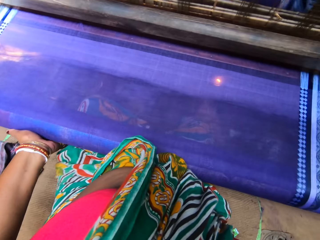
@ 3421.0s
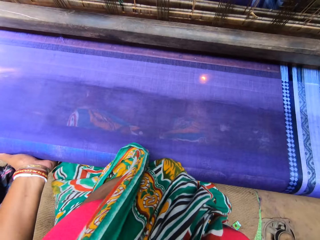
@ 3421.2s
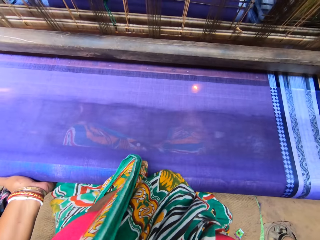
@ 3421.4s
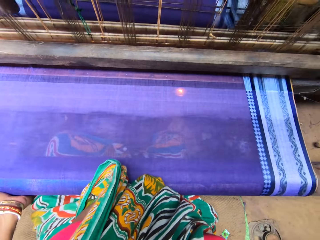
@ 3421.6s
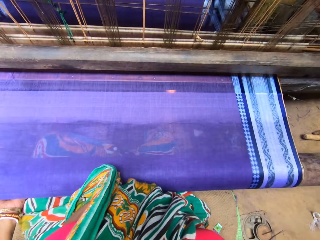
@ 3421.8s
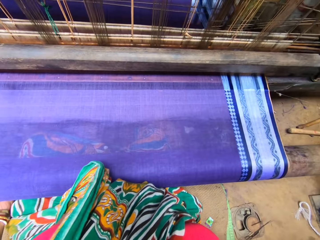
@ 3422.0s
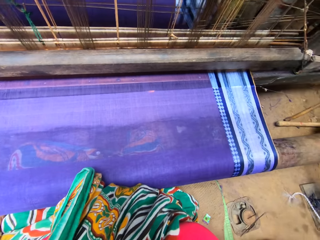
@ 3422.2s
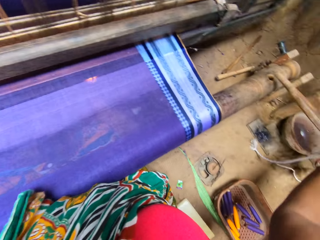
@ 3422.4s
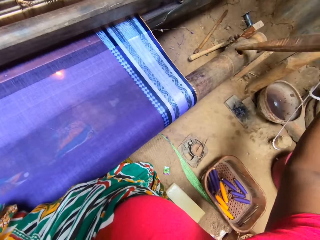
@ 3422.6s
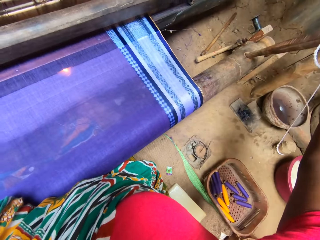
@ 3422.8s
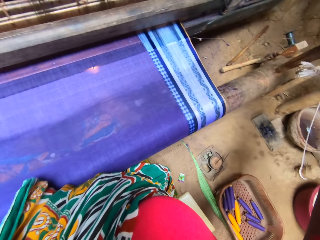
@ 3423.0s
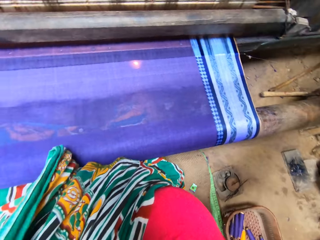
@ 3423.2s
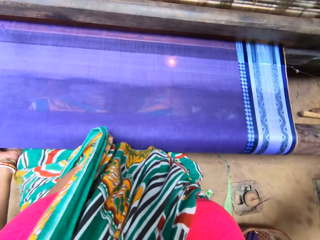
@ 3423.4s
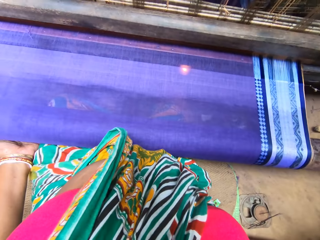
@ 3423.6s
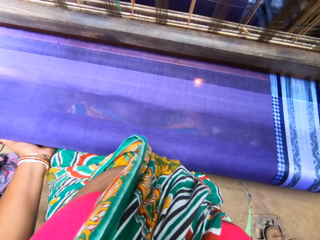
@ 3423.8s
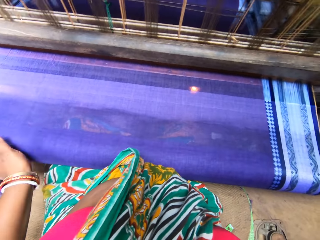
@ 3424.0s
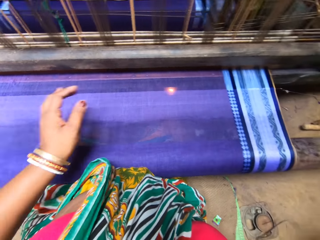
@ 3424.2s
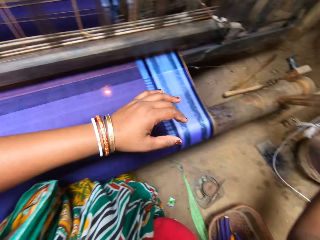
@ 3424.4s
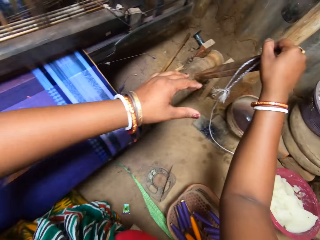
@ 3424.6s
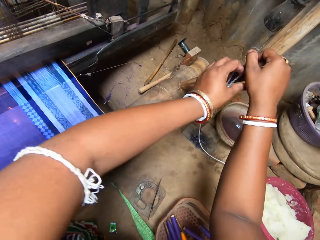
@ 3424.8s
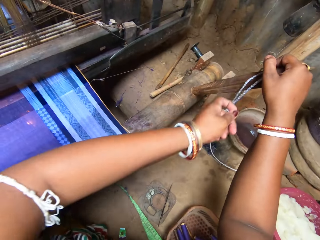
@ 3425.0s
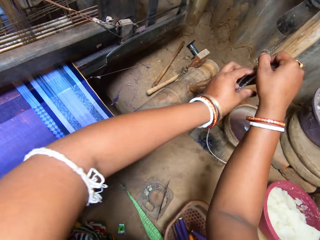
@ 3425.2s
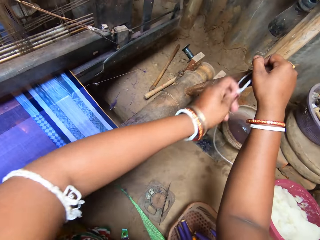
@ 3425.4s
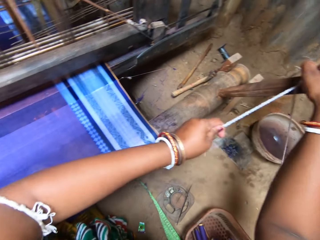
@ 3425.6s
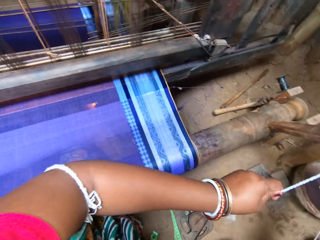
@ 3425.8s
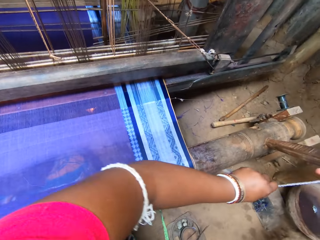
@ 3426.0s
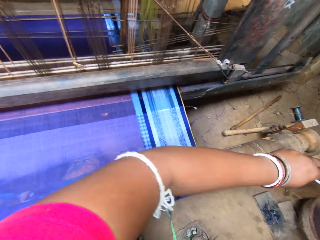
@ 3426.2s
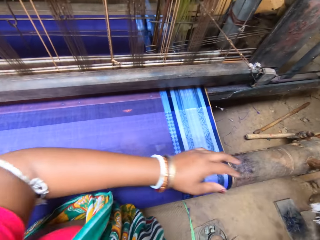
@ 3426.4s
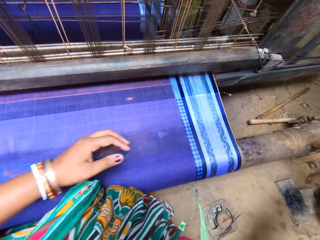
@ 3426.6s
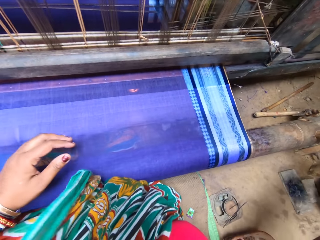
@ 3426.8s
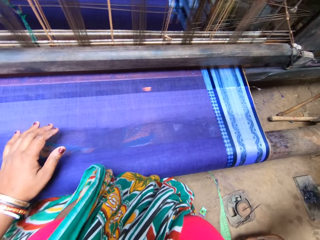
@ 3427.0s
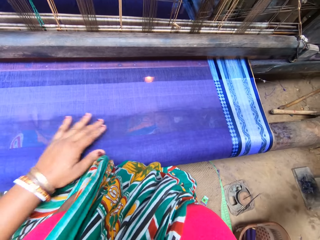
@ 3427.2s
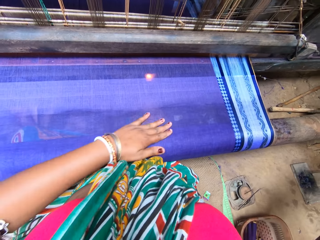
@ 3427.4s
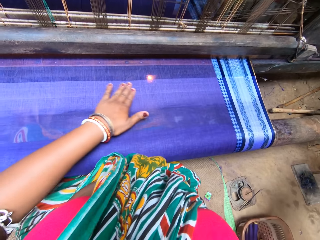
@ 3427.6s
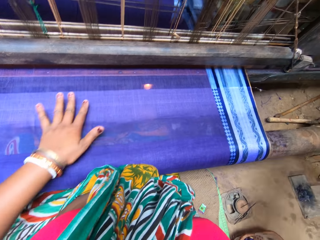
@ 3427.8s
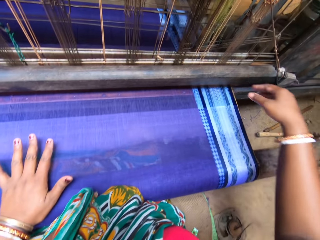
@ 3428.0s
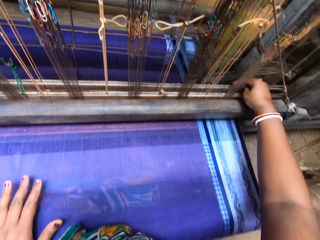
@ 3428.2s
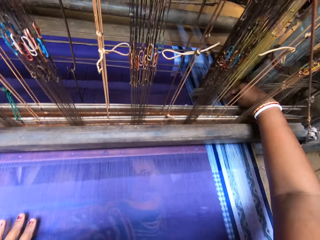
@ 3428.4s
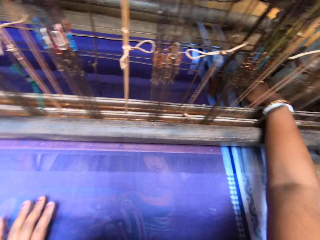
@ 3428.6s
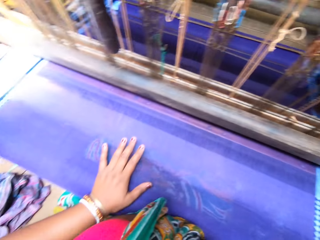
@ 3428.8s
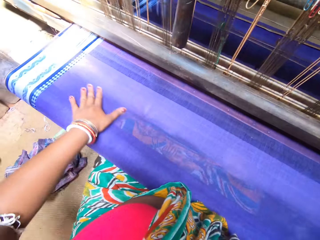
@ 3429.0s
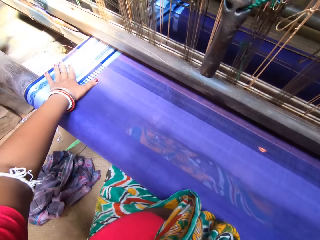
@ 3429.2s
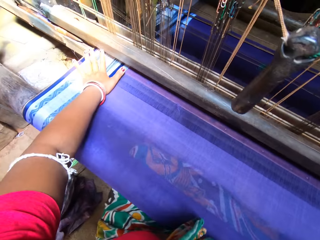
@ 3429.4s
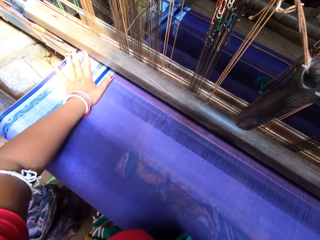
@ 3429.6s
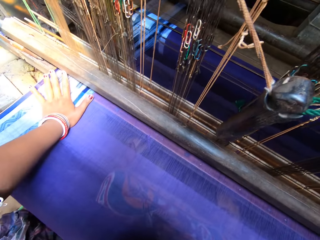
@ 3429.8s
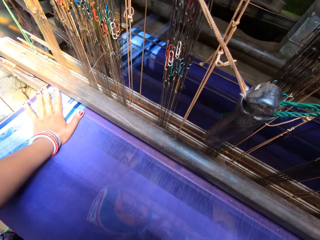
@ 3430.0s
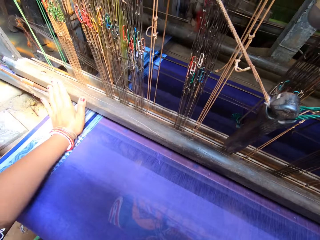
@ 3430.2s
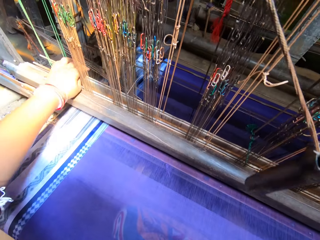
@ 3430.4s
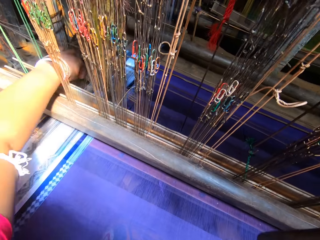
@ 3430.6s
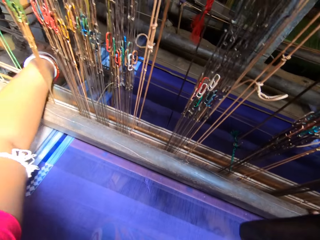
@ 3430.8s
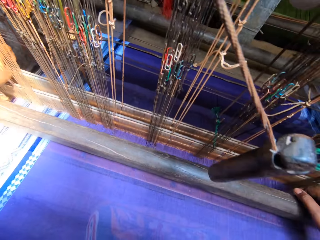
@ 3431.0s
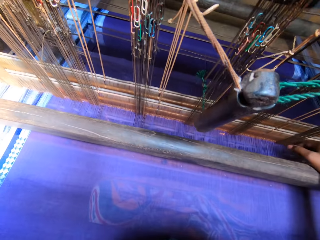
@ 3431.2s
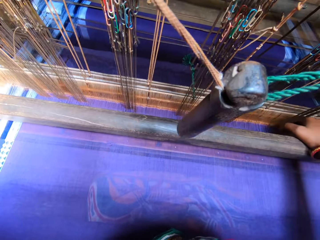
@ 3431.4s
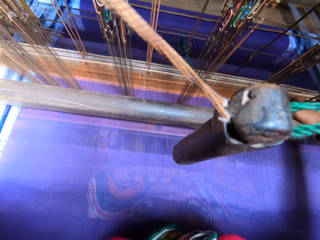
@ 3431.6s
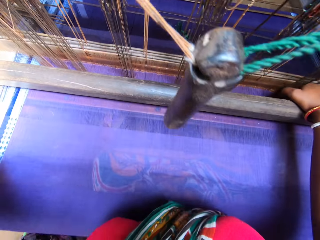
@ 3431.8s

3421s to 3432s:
The camera wearer moves the wood. She fastens the yarn on the fork with her left hand. She pulls the rope. She touches the cloth. She adjusts the fabric on the handloom weaving machine with both hands.

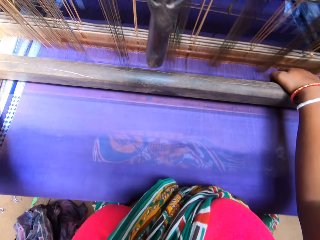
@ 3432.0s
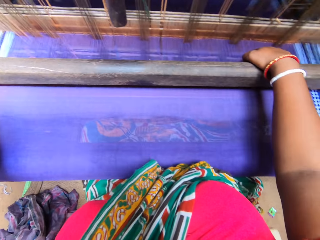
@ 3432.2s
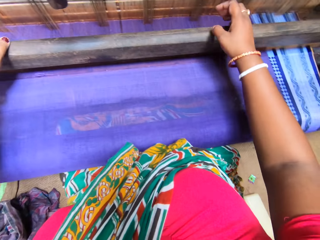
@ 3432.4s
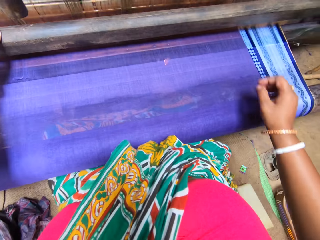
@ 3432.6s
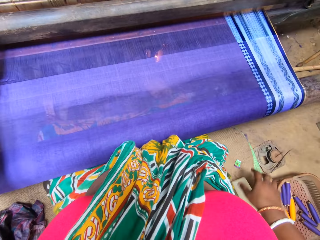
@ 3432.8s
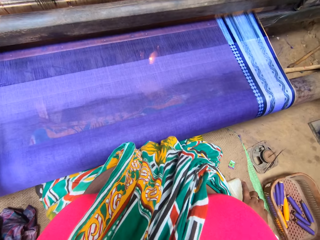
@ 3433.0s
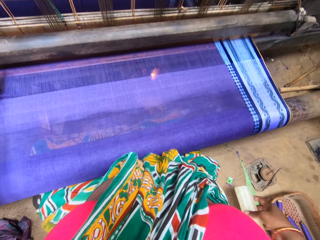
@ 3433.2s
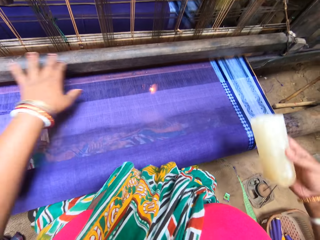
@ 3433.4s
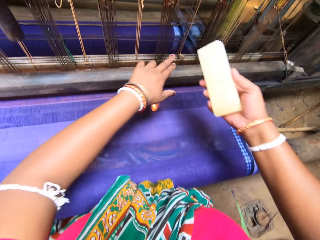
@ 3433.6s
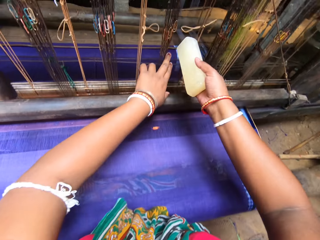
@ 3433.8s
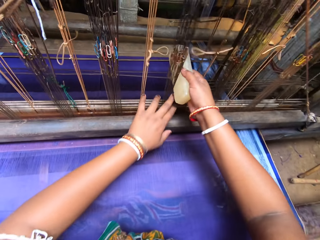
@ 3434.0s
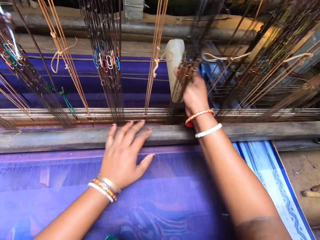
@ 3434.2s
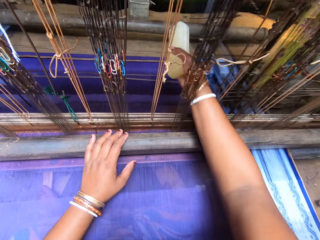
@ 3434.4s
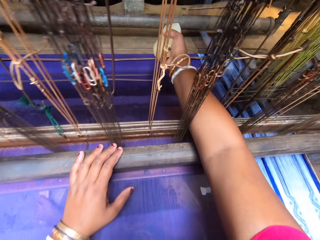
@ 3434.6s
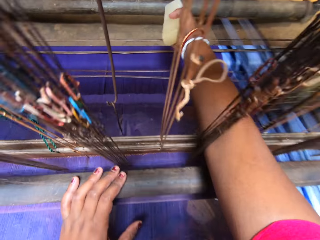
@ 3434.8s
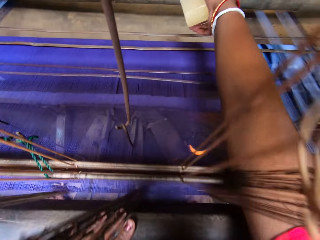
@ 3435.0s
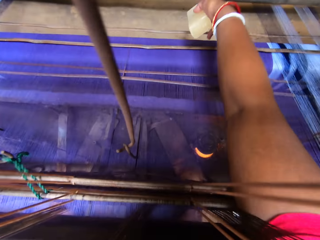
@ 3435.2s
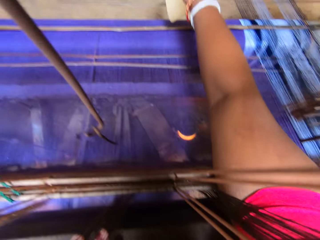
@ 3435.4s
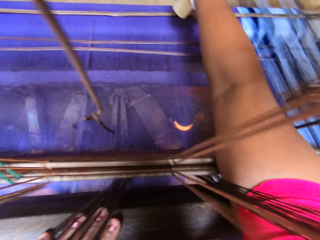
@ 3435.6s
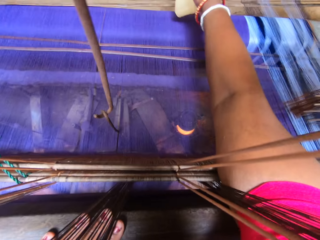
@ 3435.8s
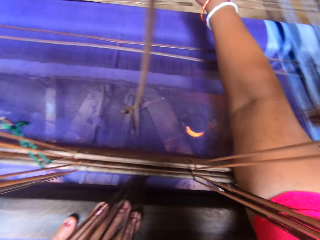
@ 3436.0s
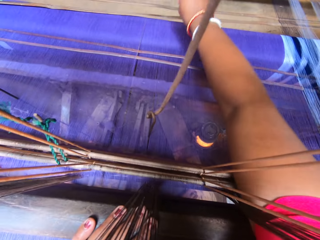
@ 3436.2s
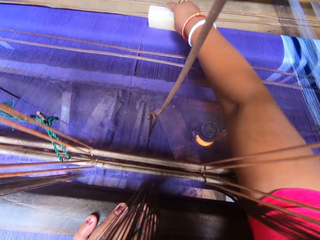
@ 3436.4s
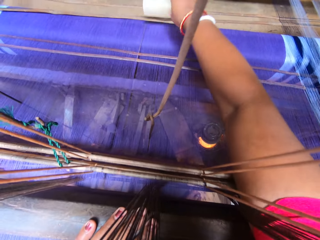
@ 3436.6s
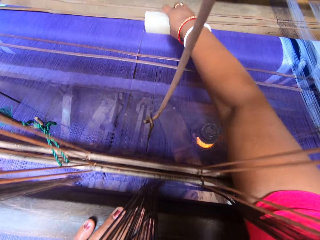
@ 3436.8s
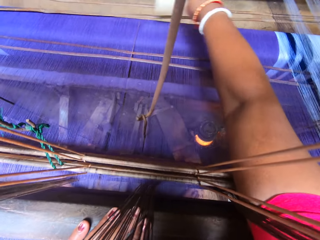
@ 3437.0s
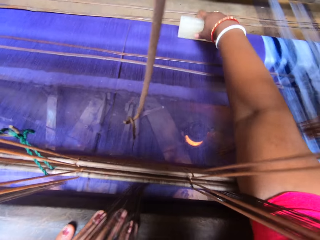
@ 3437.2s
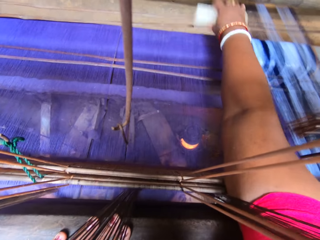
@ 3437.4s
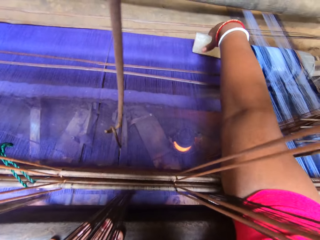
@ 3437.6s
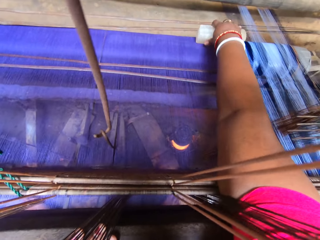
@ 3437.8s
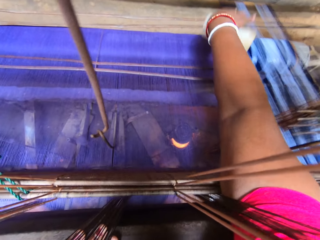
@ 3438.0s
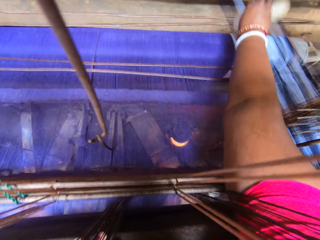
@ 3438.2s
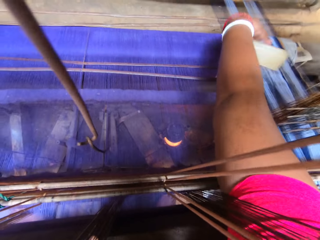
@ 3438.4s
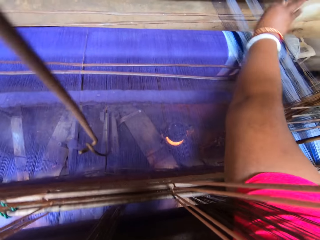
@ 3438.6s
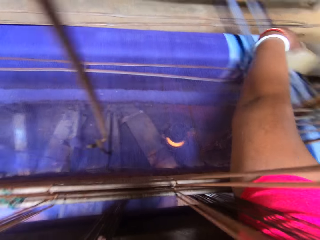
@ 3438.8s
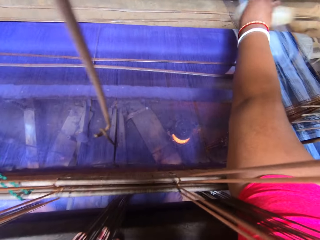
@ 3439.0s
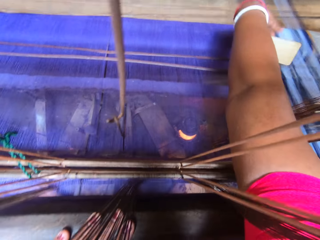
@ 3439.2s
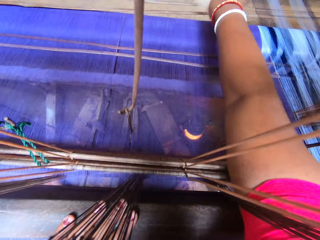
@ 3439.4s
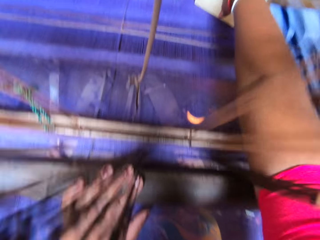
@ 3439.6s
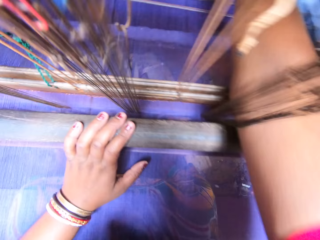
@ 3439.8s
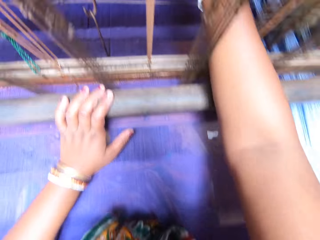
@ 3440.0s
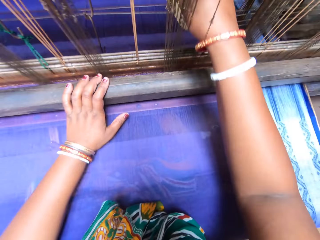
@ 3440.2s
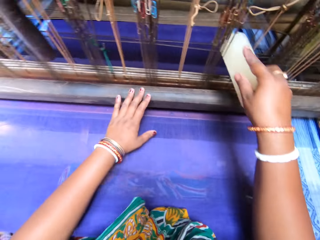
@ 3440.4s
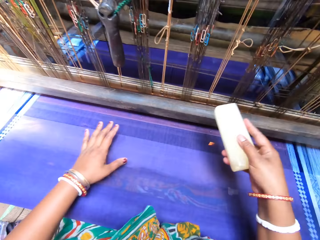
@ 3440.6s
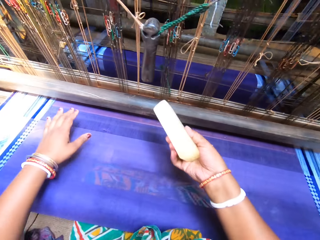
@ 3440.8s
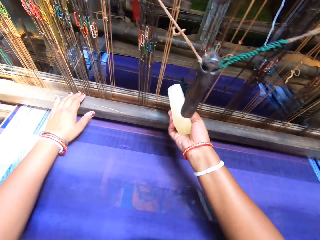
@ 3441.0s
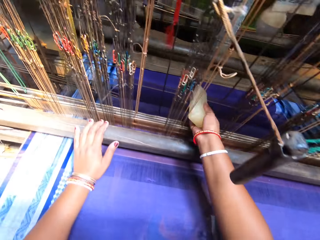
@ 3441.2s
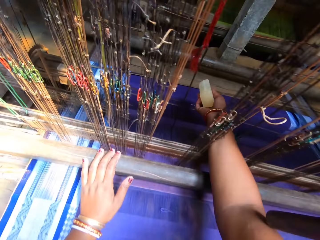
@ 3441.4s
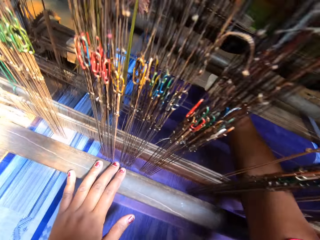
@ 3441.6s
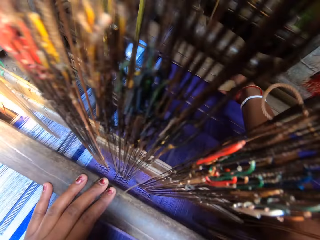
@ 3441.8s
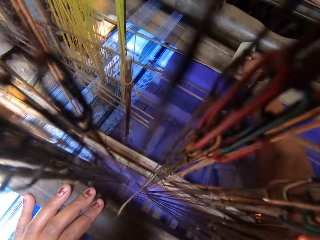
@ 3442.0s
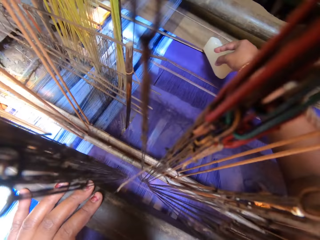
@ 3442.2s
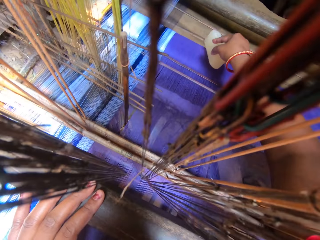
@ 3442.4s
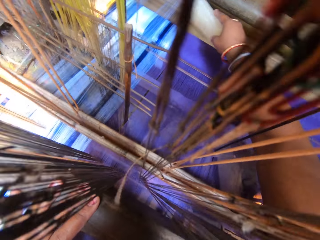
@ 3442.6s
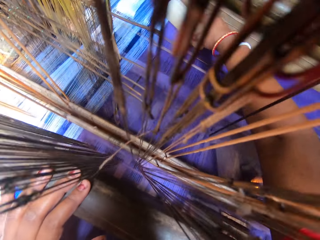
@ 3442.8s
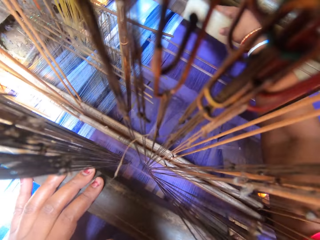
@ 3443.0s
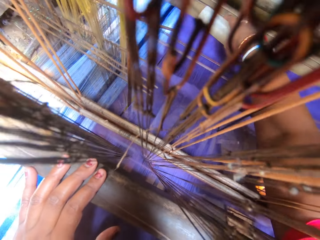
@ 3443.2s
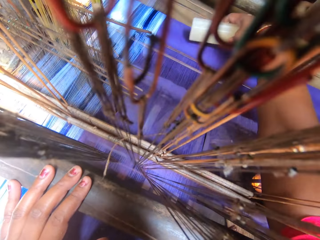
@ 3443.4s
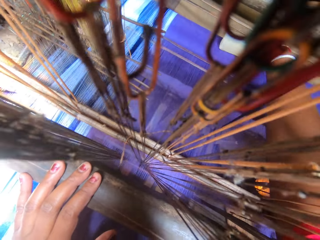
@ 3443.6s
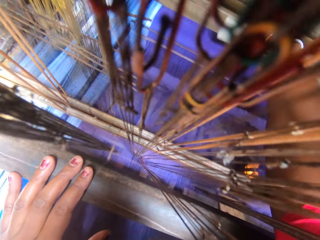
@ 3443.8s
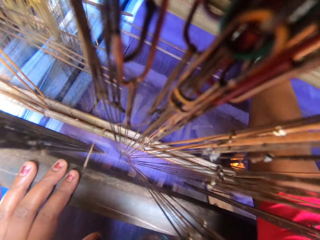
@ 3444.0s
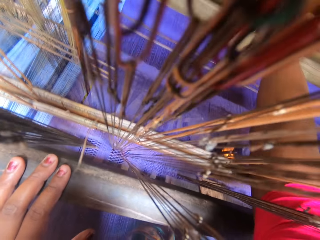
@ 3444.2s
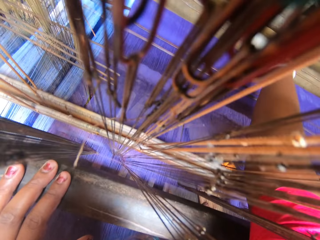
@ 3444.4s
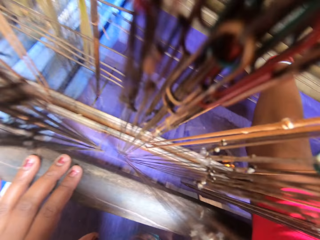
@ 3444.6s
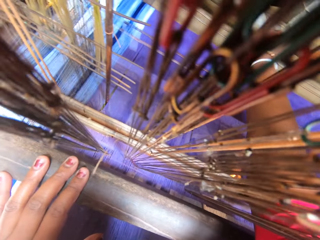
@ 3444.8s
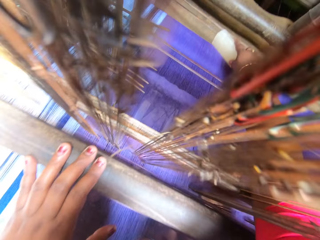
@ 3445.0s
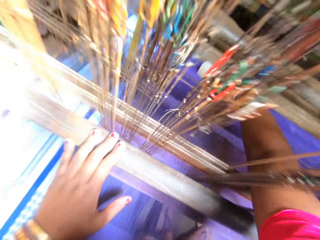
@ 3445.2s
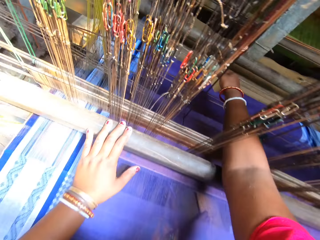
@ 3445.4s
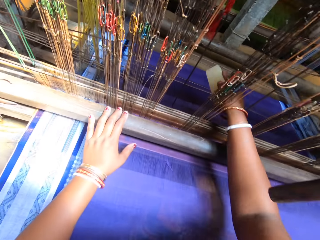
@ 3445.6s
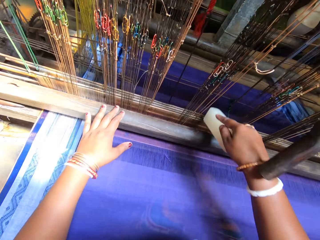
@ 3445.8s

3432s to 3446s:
The camera wearer adjusts the machine. She picks a bar soap or white stone with her right hand. She presses the cloth with the white stone.
